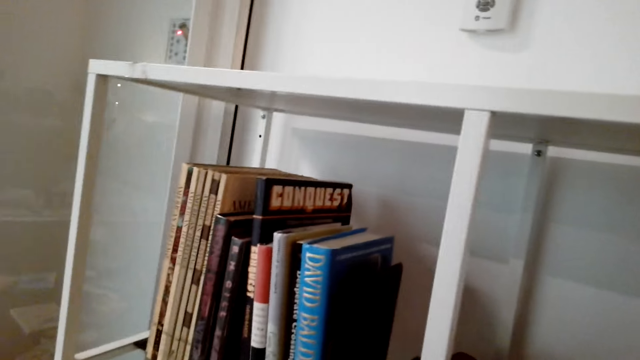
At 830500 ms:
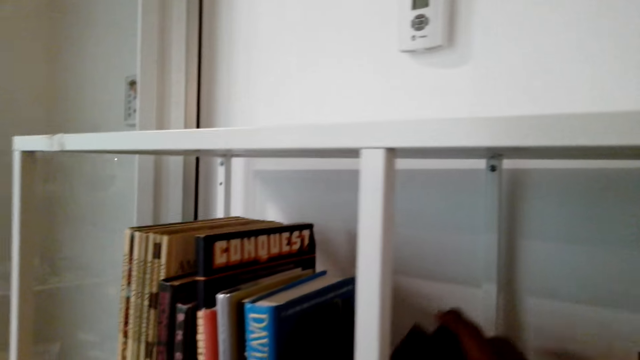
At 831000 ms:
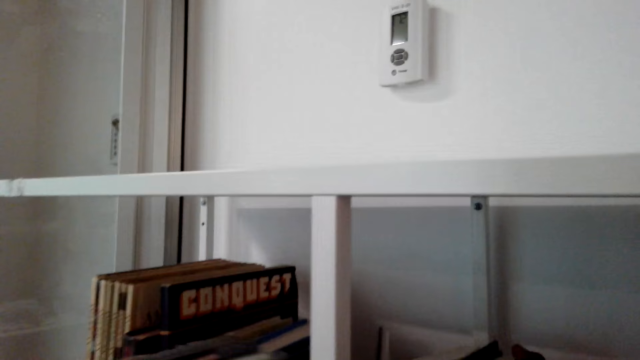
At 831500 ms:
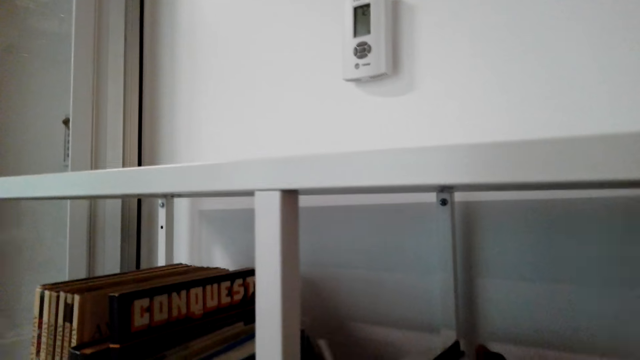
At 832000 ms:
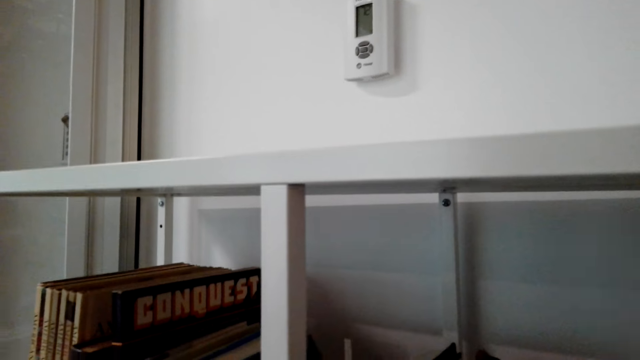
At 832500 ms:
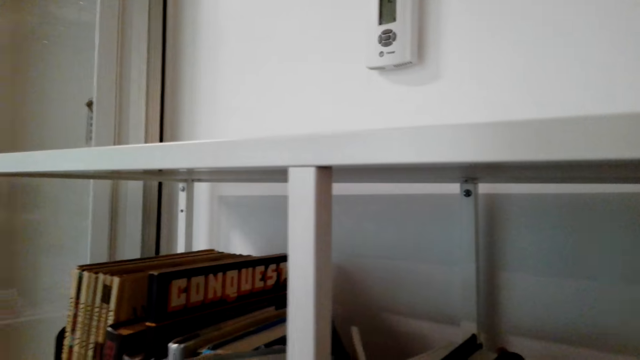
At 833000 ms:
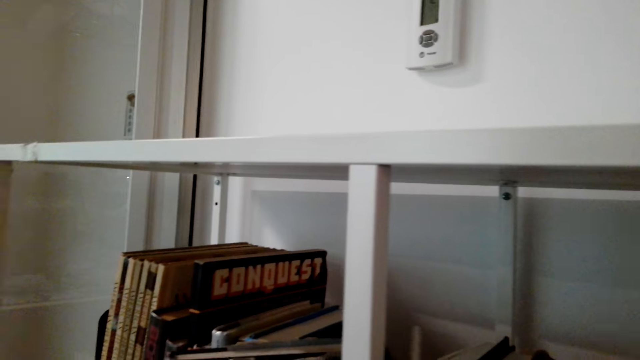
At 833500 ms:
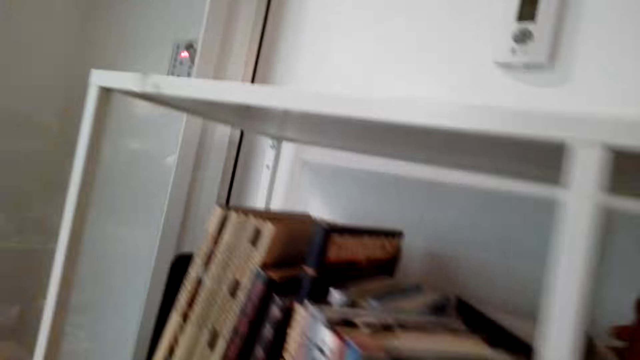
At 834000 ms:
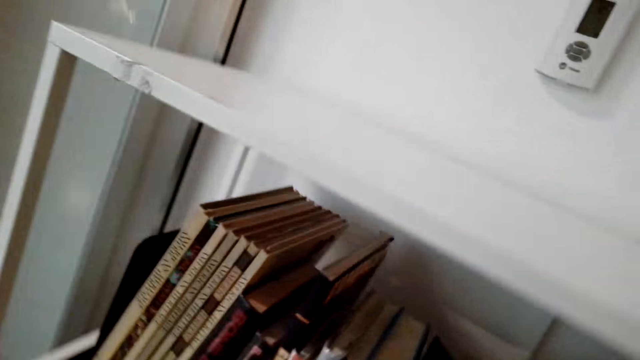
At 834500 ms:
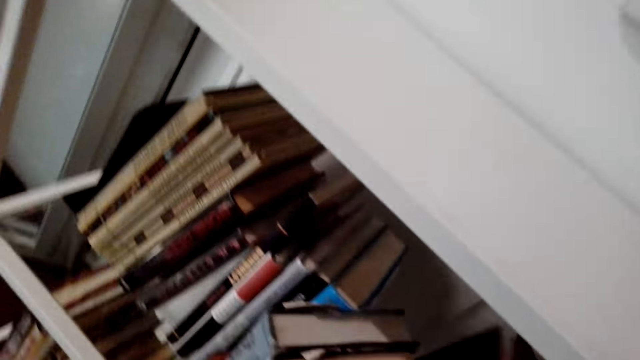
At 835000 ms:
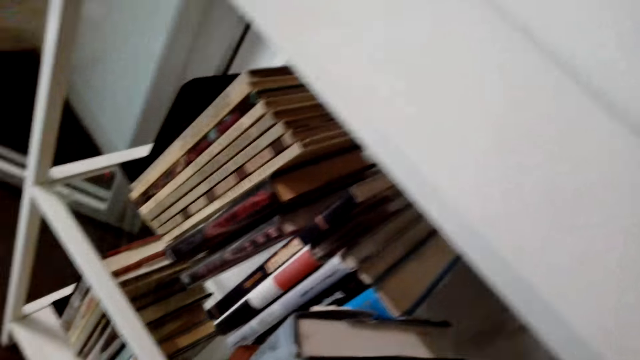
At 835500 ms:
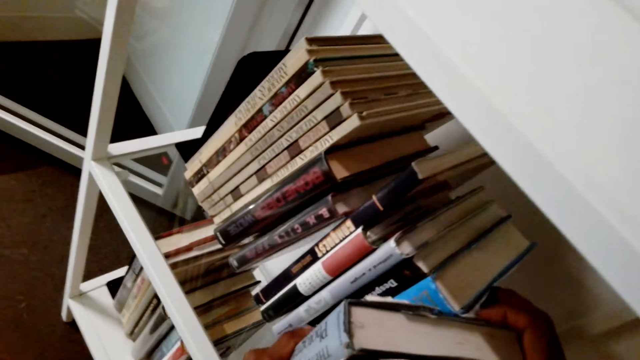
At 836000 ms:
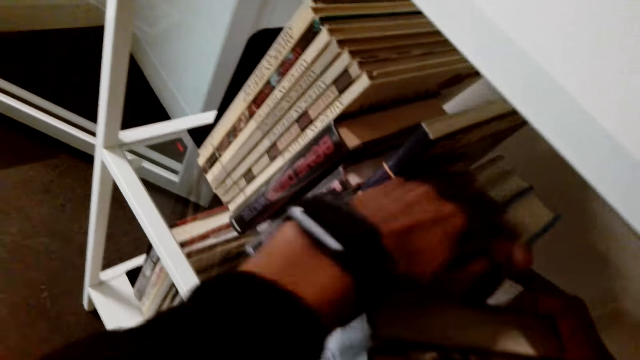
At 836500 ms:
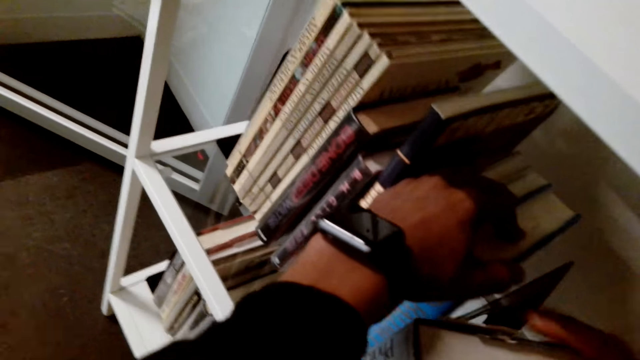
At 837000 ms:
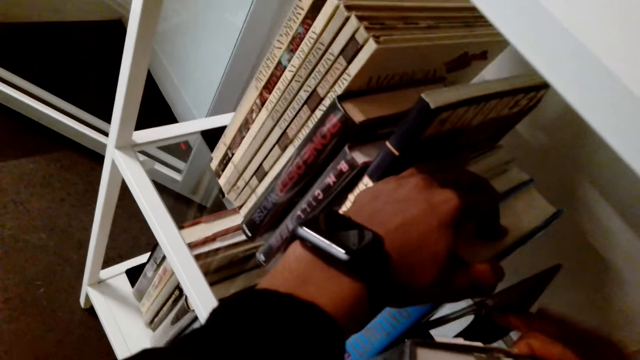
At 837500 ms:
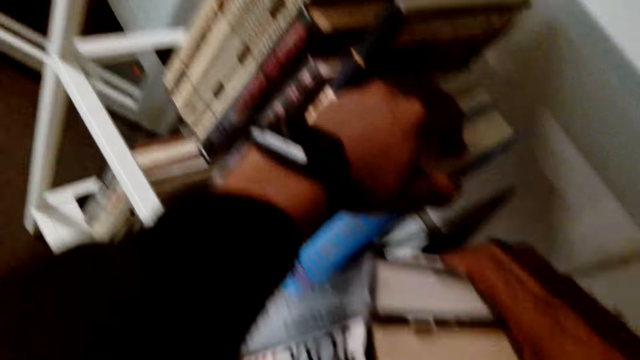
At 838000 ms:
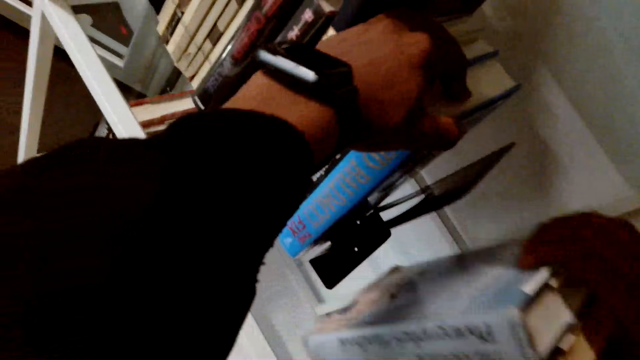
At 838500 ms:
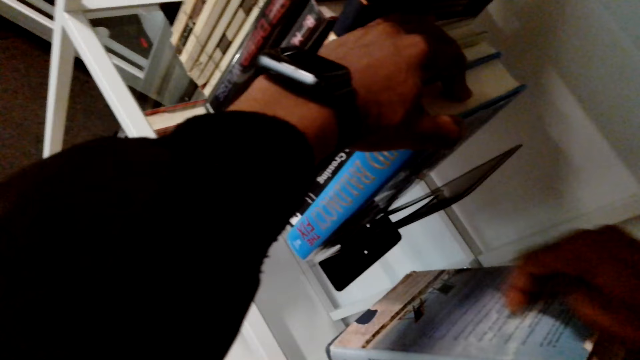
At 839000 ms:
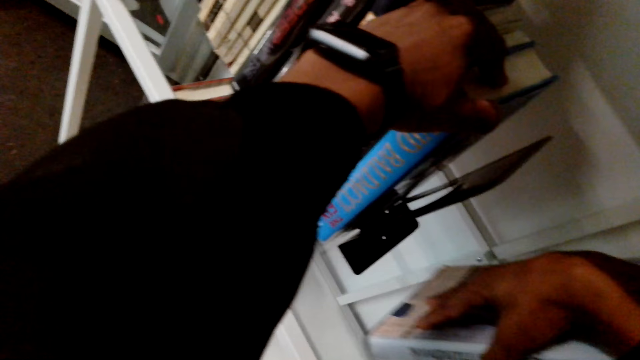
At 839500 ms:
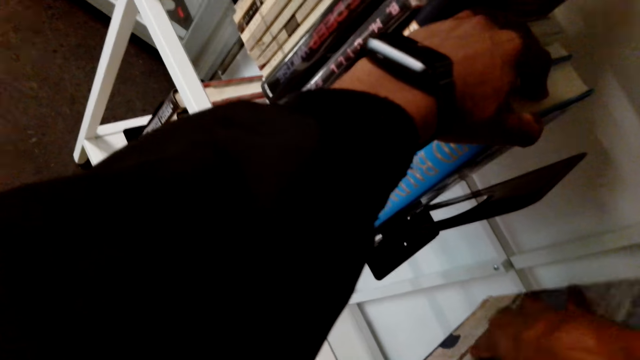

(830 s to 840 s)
The camera wearer arranges novels in the cabinet. He holds a book with his hand.

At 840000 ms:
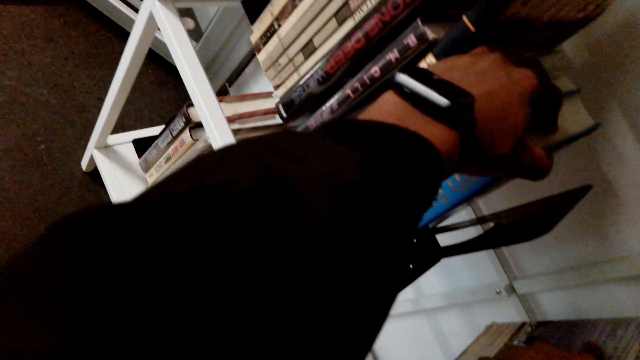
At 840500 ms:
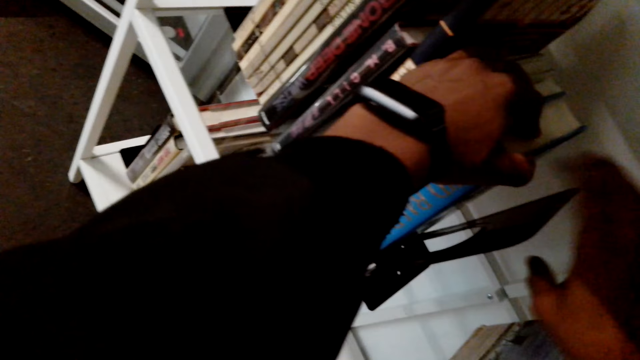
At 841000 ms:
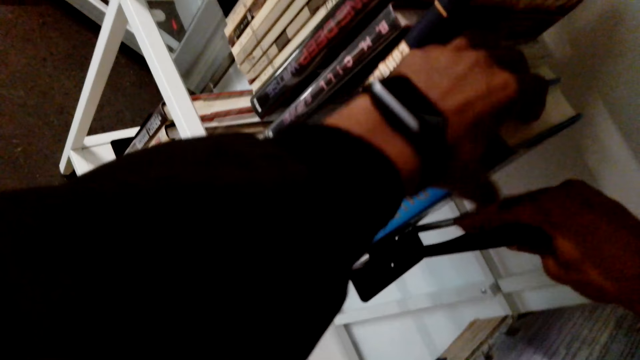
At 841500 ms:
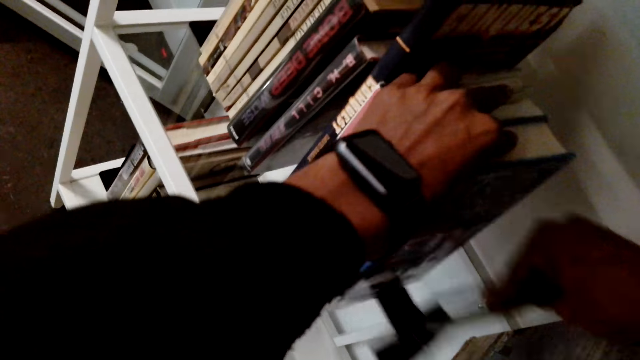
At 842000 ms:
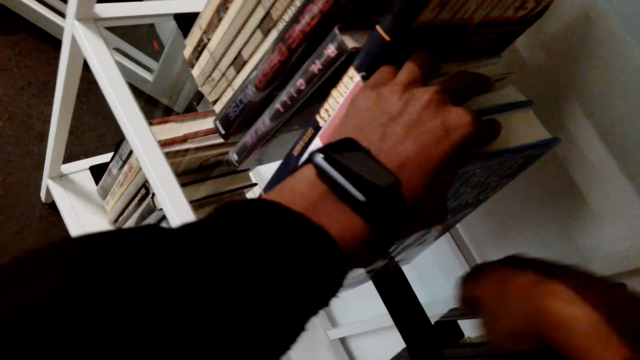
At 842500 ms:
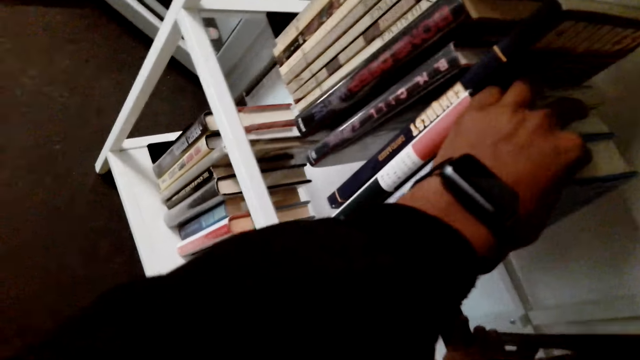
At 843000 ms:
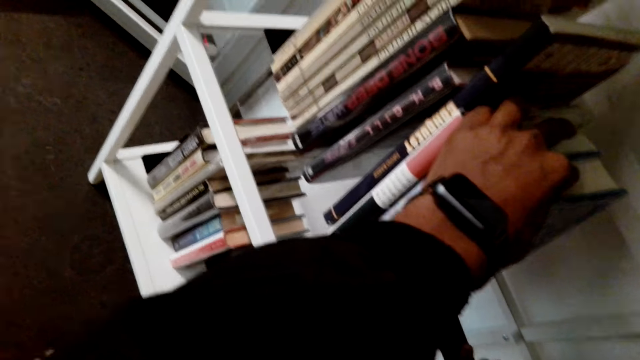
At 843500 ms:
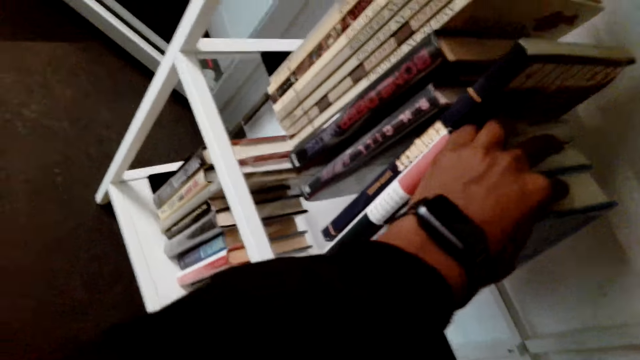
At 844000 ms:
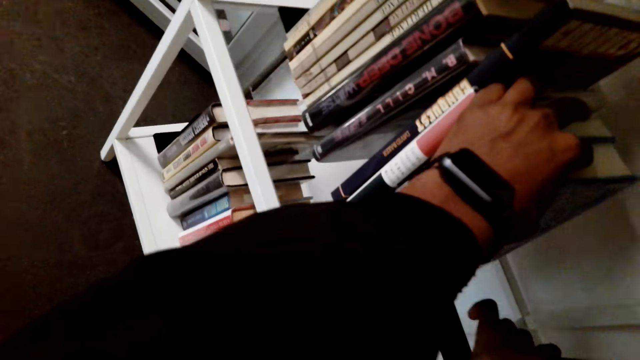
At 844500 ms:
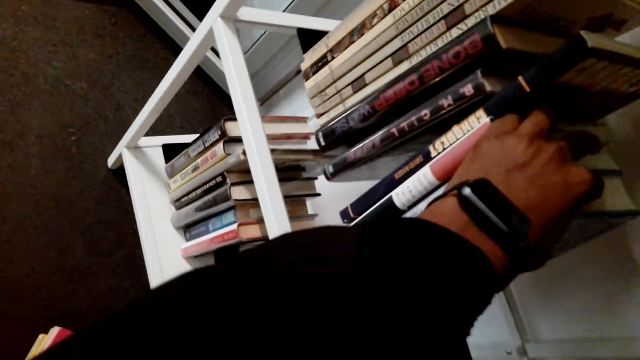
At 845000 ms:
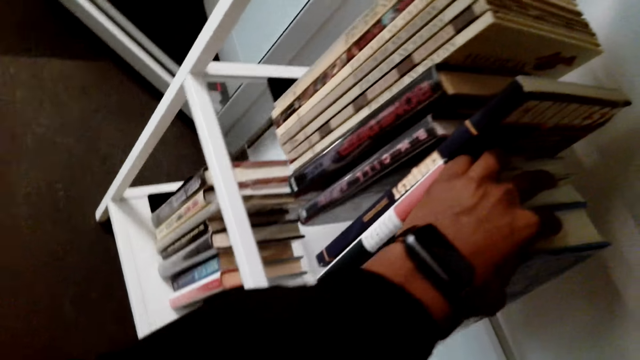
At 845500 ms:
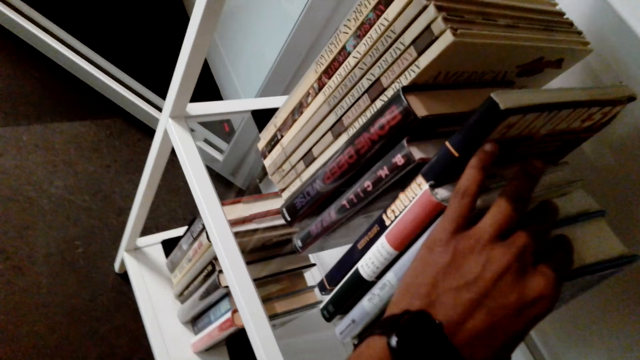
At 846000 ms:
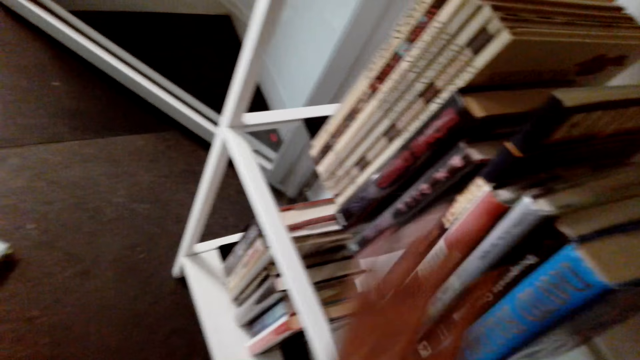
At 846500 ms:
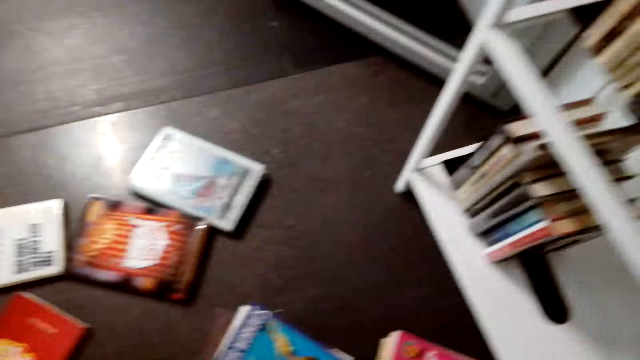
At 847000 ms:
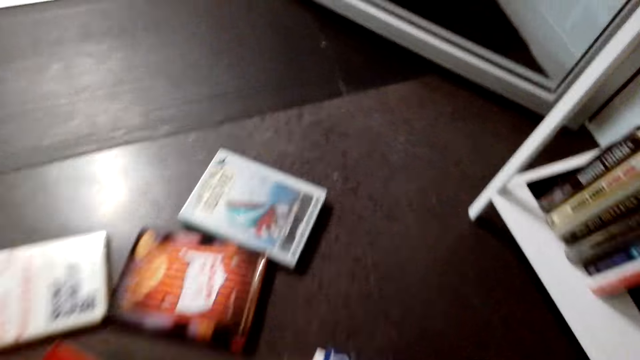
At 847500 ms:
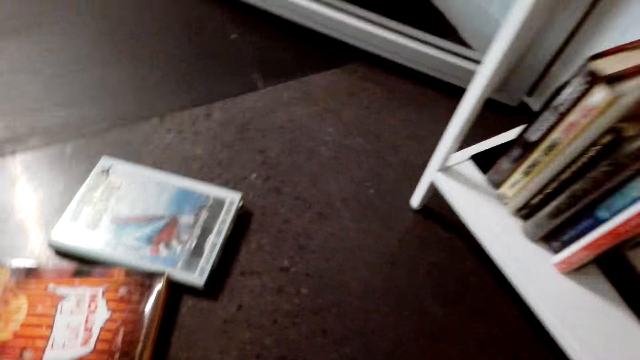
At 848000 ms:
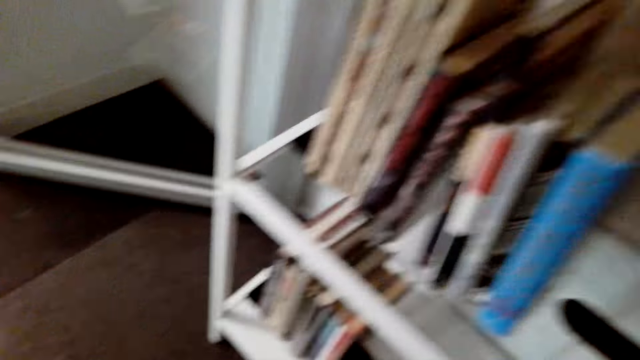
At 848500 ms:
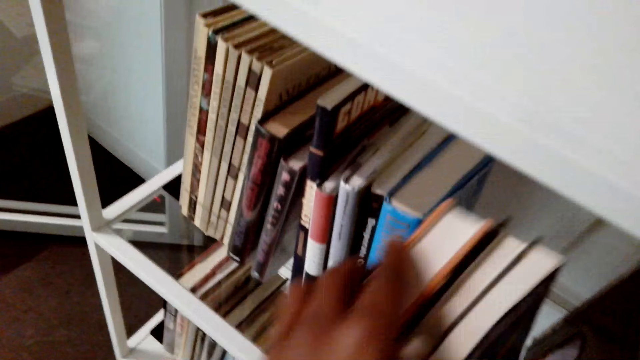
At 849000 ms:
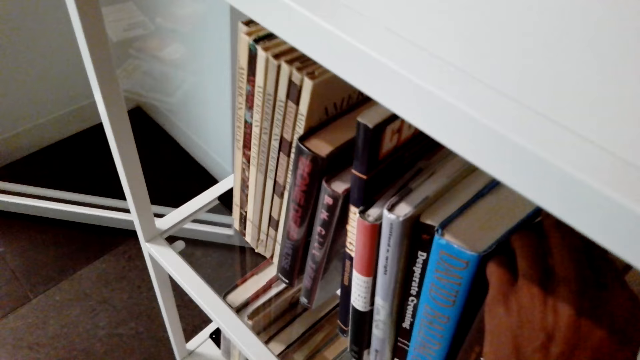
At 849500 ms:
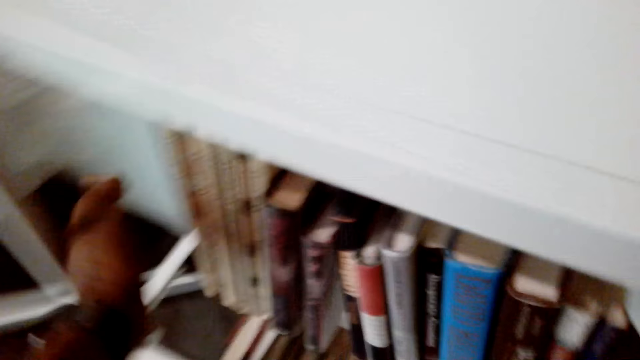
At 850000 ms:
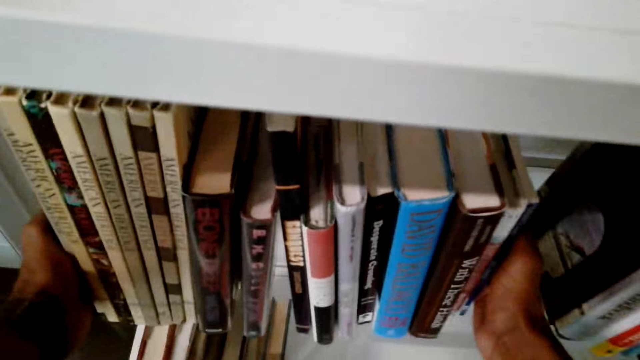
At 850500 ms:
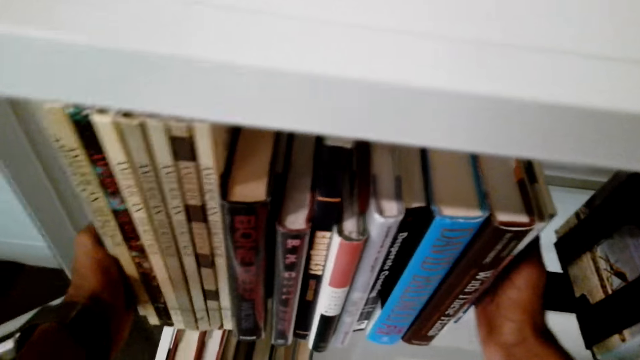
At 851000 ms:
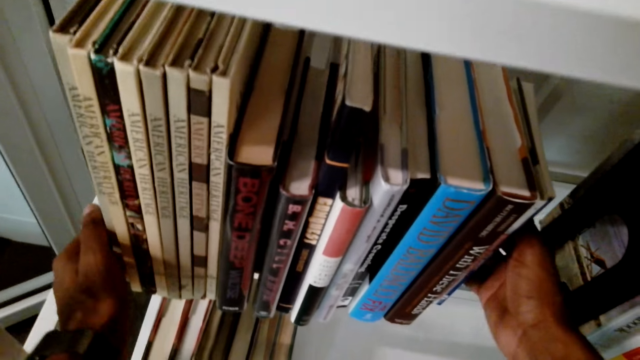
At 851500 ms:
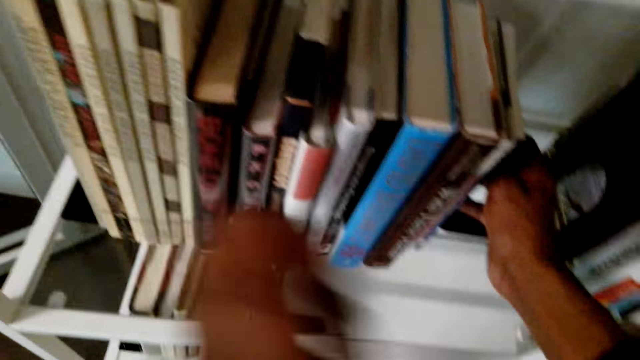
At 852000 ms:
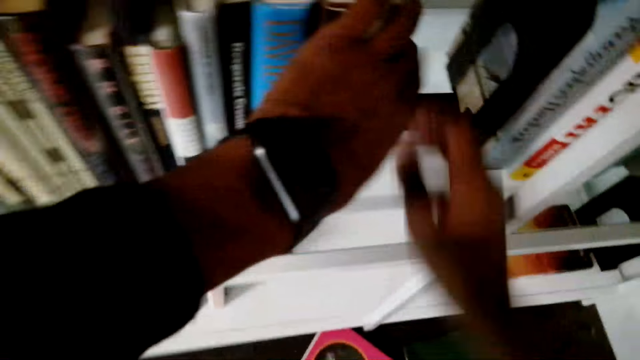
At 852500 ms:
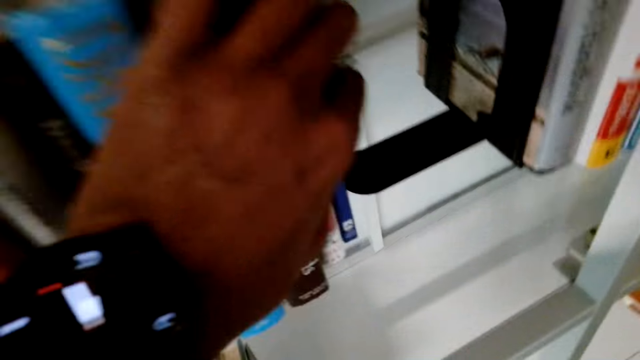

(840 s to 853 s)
The camera wearer moves. They pull a novel holder. They pick books from the floor. They turn around. They arrange novels in the cabinet. They hold a bunch of books.
